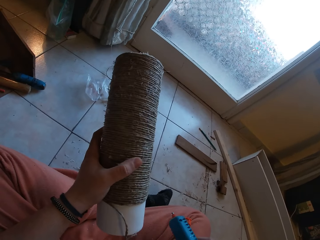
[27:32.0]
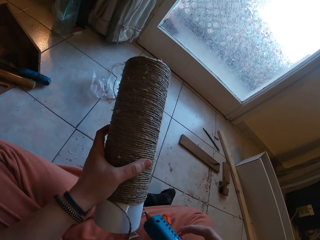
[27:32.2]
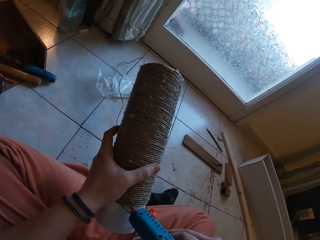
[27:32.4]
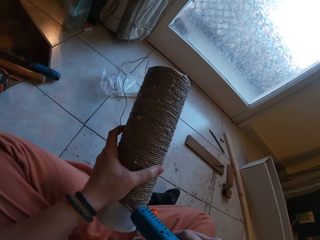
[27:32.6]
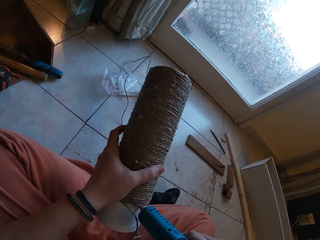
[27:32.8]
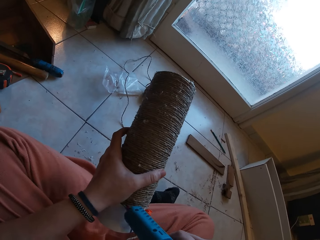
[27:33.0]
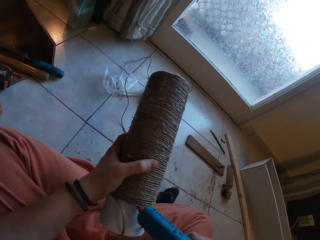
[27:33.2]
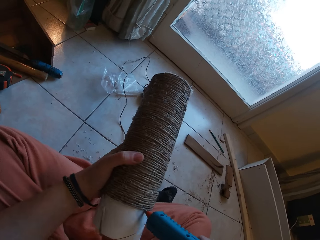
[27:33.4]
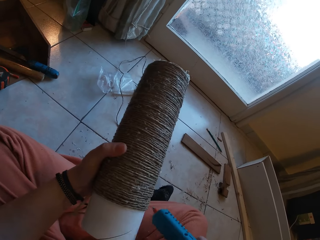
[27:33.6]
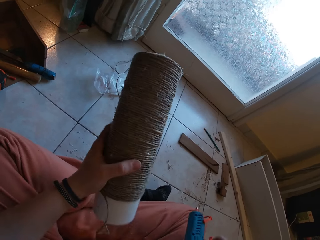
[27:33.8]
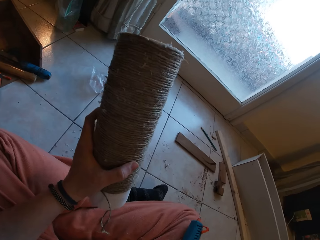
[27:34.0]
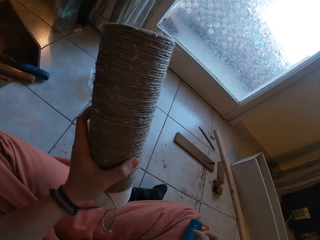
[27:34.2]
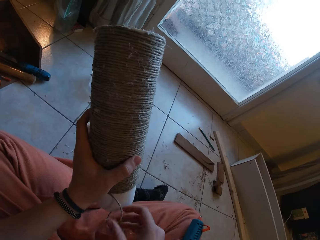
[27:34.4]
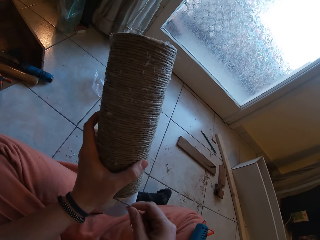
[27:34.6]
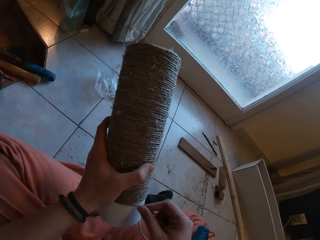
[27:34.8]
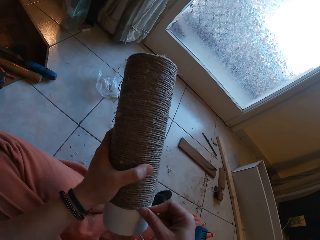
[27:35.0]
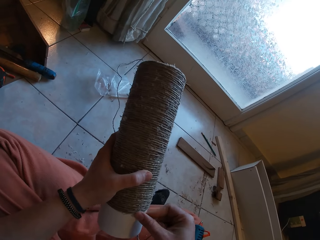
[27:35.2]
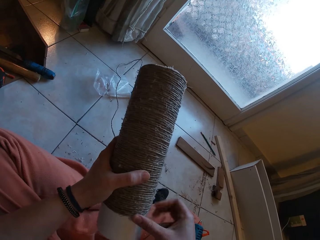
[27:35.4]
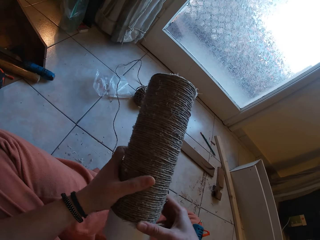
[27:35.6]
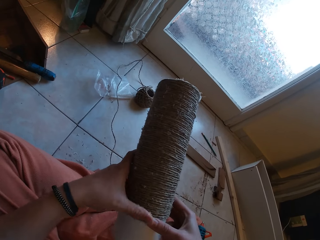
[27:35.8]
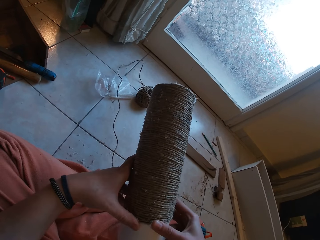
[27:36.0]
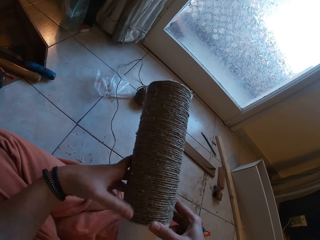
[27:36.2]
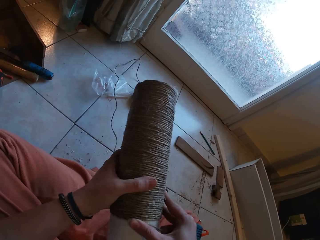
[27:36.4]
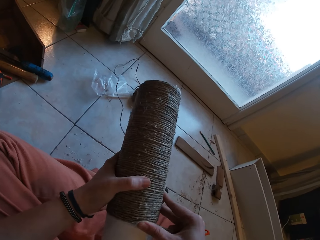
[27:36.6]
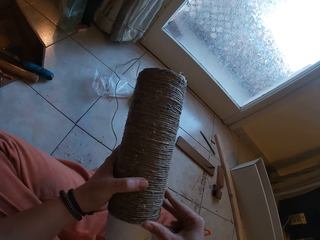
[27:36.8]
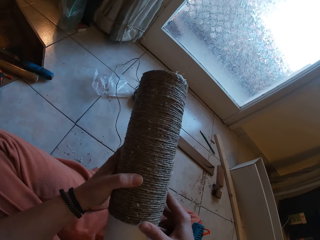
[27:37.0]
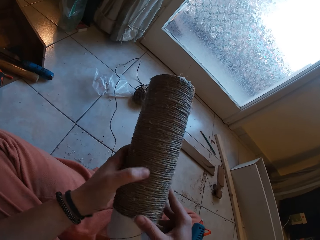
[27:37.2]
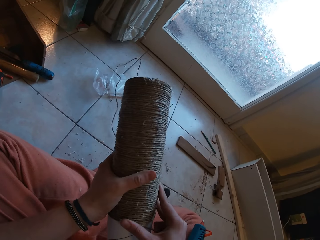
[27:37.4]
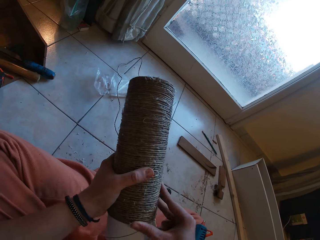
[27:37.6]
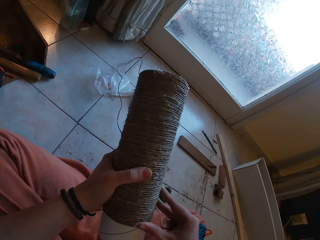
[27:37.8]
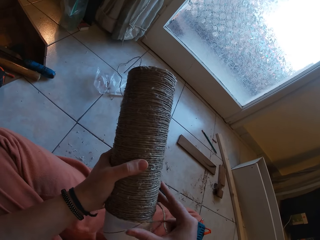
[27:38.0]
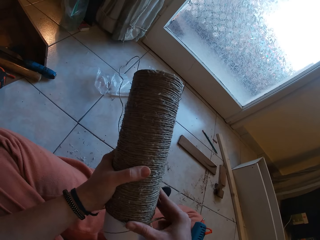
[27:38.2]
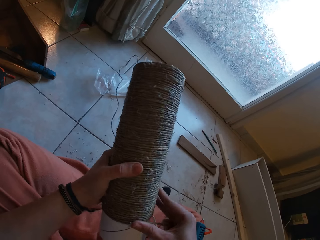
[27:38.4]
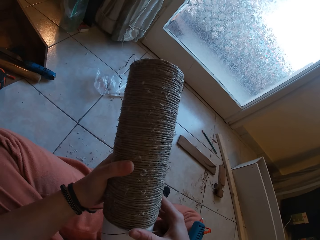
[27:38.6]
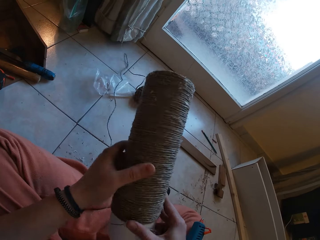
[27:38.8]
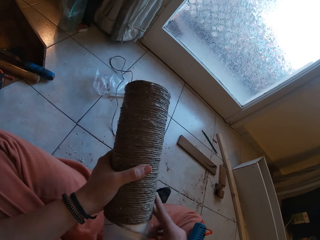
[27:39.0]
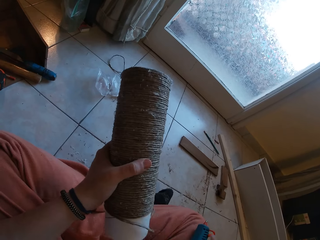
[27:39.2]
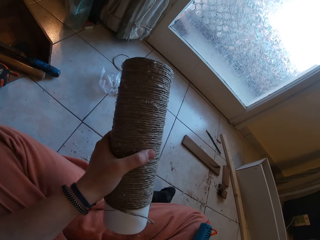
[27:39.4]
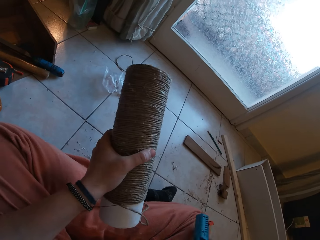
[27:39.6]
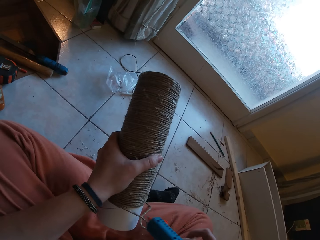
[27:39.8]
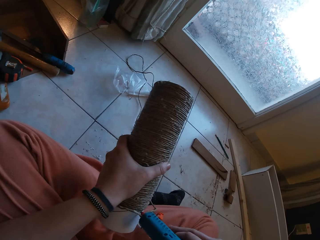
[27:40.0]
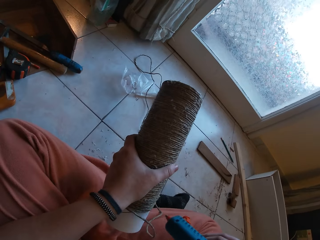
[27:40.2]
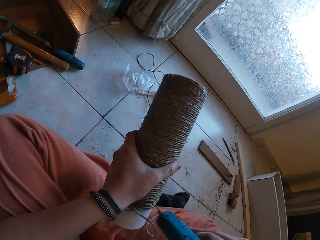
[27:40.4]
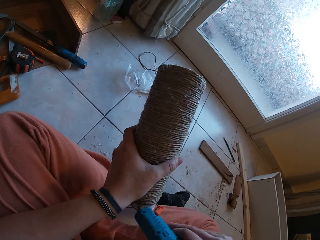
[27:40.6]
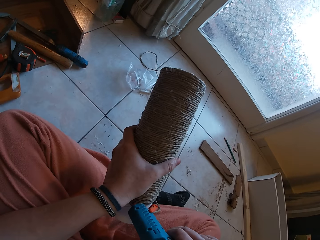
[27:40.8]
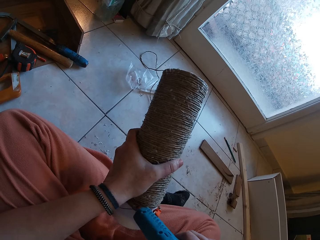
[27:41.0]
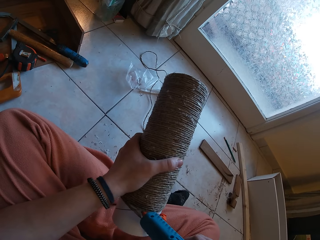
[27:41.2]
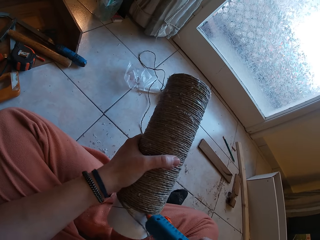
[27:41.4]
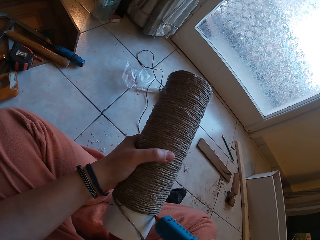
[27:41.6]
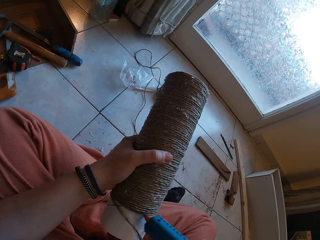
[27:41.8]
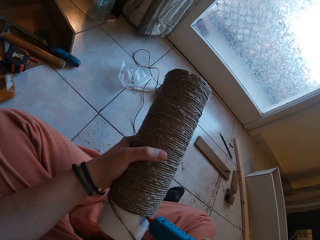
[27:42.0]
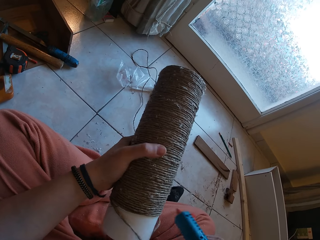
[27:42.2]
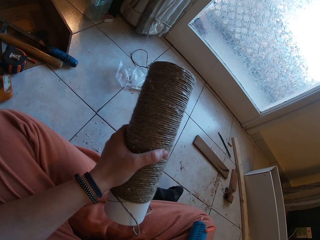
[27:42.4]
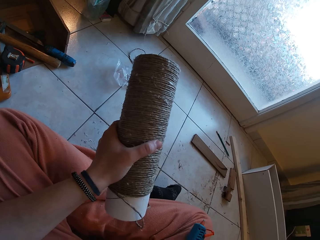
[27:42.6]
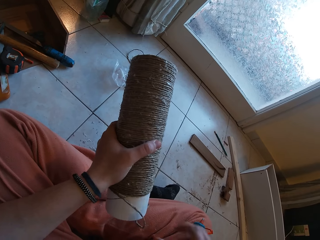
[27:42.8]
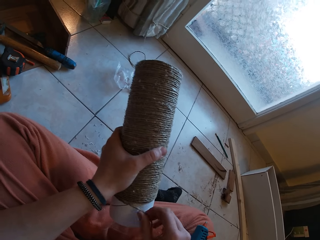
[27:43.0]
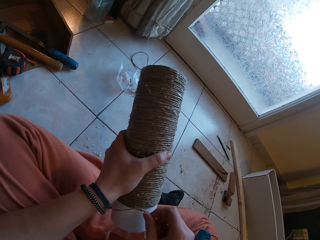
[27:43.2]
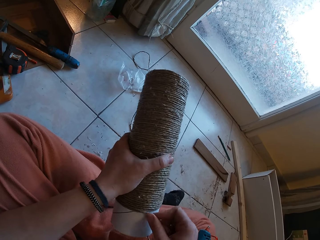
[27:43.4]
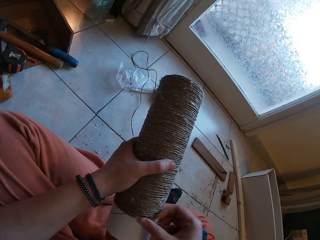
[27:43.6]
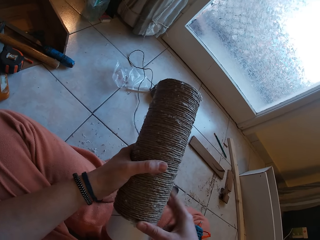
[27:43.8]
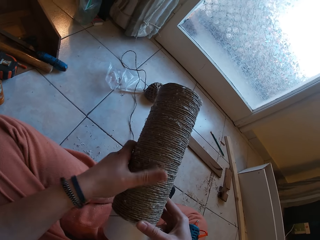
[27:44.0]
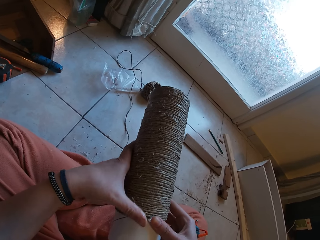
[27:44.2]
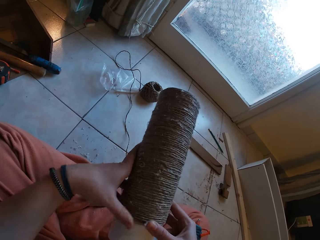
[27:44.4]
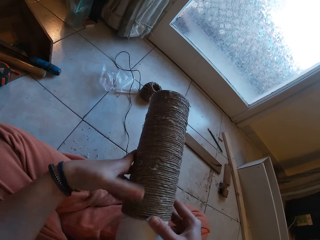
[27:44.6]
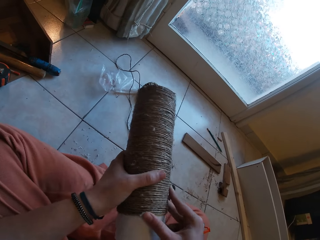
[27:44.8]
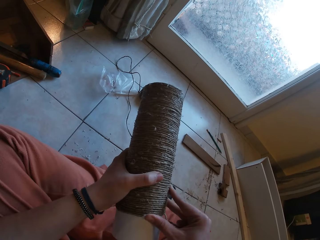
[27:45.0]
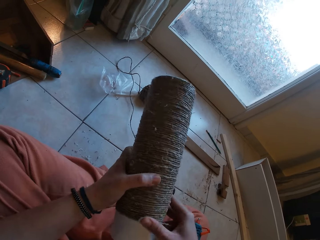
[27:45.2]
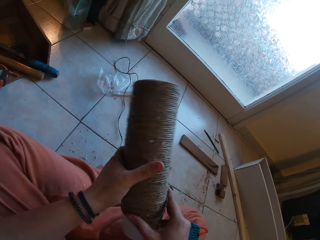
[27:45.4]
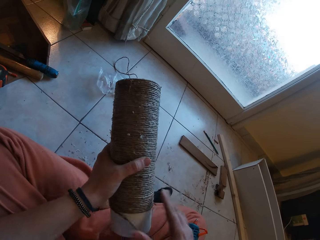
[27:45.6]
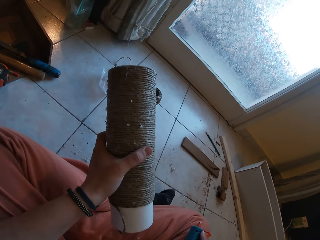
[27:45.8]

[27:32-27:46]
The camera wearer picks the glue gun from his right leg with his right hand. He applies glue to the cardboard tube in his left hand with the glue gun in his right hand. He drops the glue gun on his right leg with his right hand. He rolls the twine on the cardboard tube in his left hand with his right hand. He picks the glue gun from his right leg with his right hand. He applies glue to the cardboard tube in his left hand with the glue gun in his right hand. He drops the glue gun on his right leg with his right hand. He rolls the twine on the cardboard tube in his left hand with his right hand.

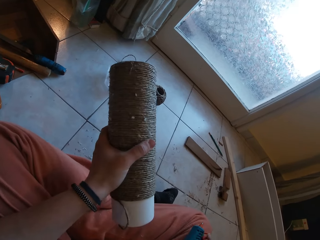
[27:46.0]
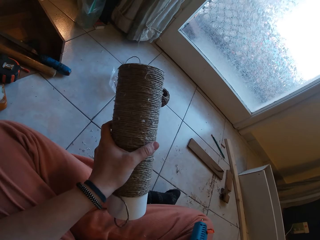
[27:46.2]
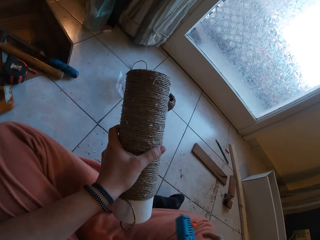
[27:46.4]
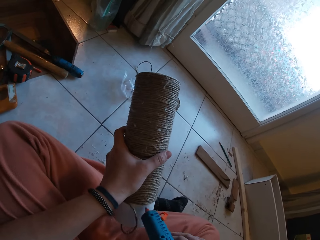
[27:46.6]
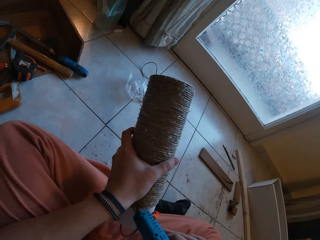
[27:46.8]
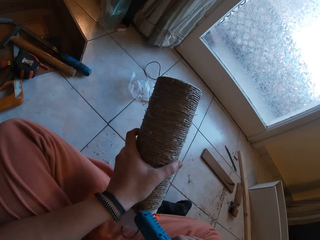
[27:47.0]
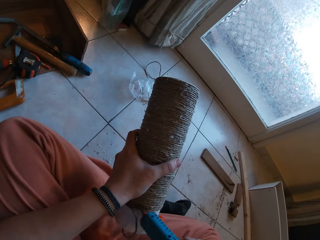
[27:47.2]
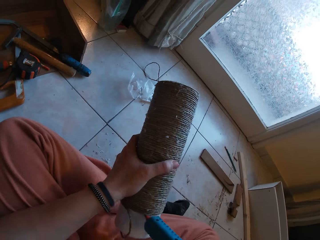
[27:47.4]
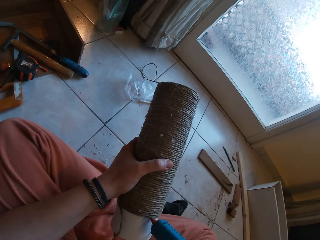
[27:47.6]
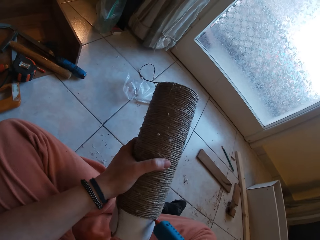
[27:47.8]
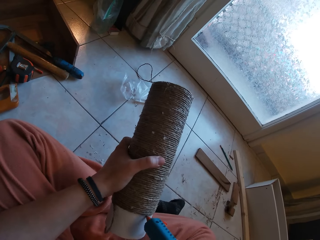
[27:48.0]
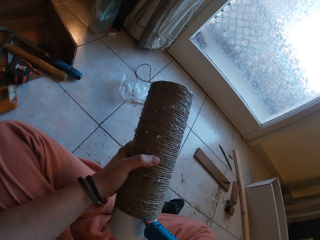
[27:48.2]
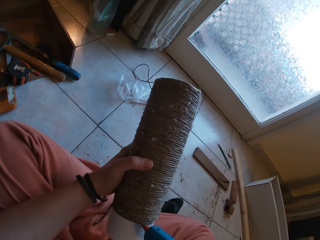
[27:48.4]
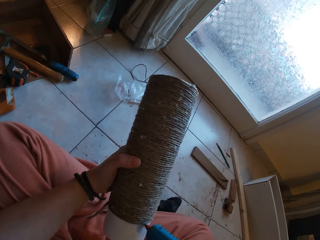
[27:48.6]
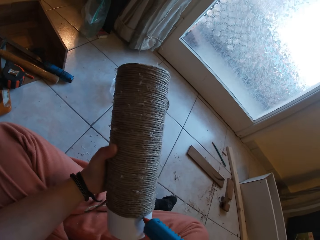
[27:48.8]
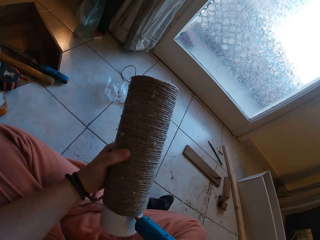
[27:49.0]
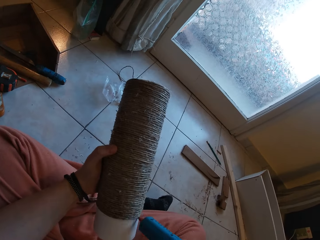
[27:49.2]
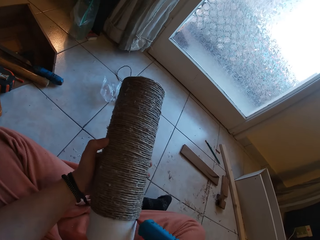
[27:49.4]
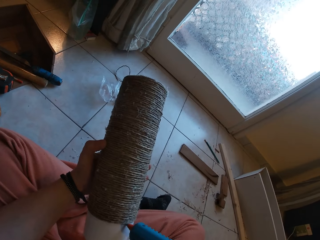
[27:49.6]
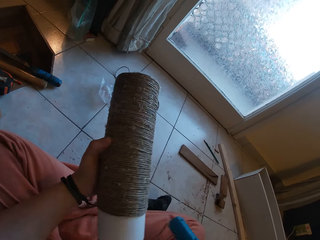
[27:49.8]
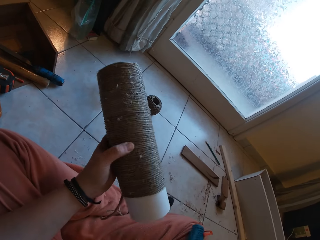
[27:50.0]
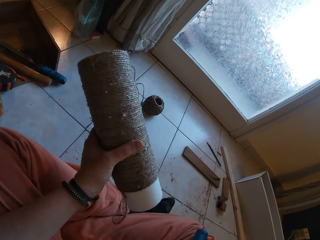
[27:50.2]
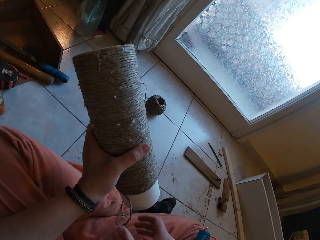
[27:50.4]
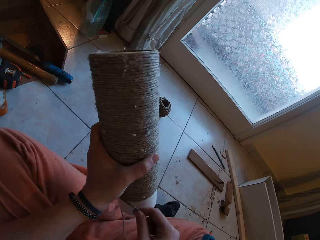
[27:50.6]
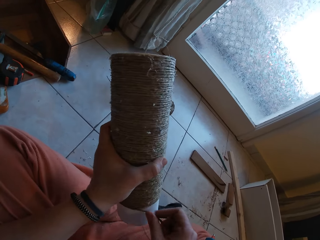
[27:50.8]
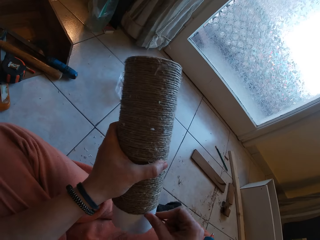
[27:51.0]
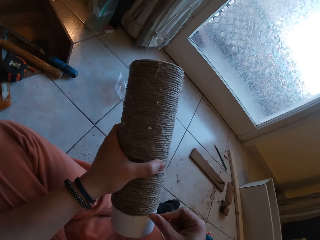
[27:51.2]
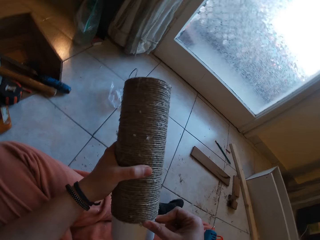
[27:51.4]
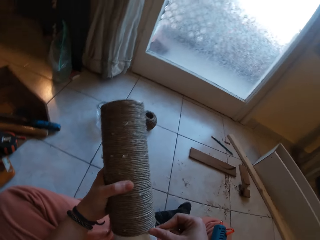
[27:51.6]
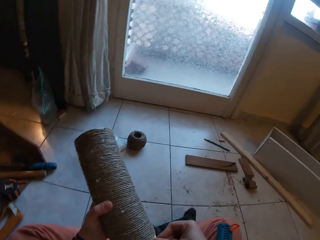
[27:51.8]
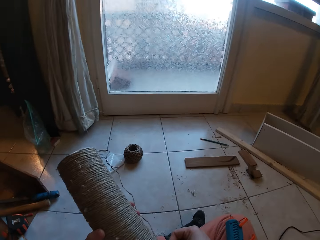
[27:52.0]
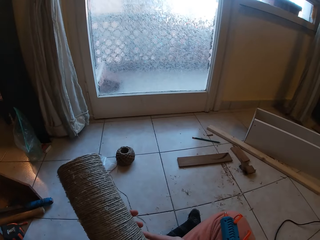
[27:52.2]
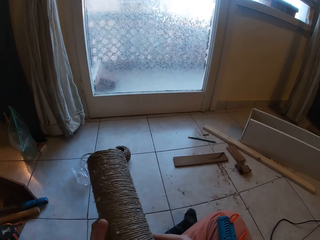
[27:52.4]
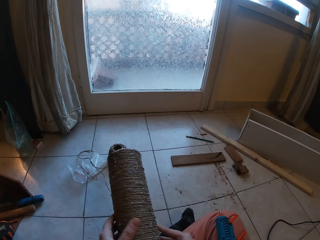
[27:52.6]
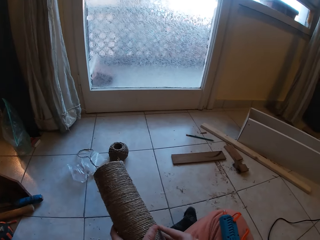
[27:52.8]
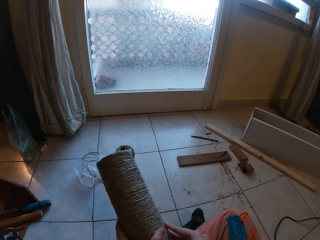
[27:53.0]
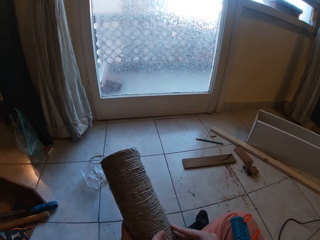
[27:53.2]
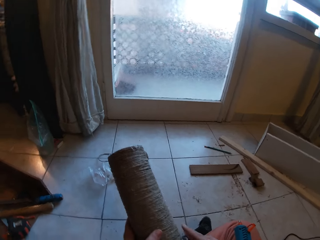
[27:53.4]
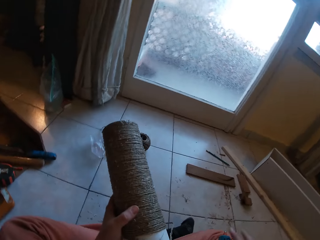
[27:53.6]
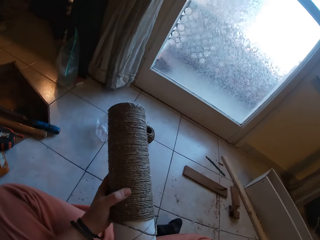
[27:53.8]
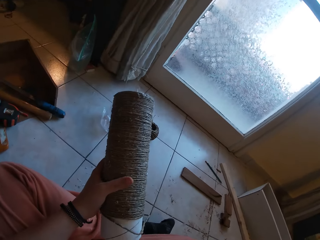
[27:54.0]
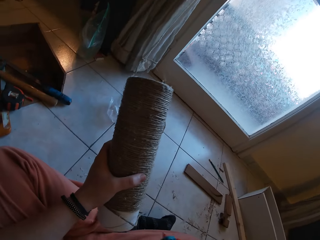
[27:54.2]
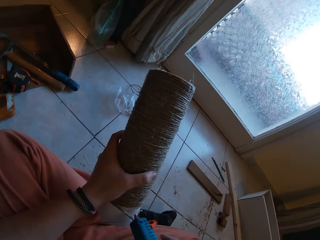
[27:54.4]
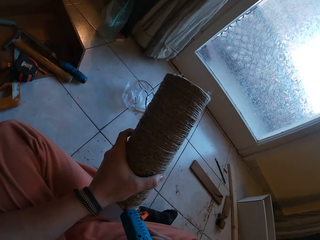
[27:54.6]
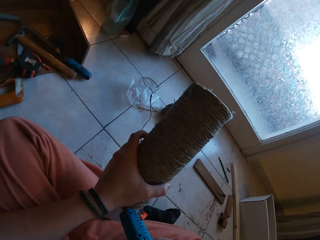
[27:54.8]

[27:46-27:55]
The camera wearer picks the glue gun from his right leg with his right hand. He applies glue to the cardboard tube in his left hand with the glue gun in his right hand. He drops the glue gun on his right leg with his right hand. He rolls the twine on the cardboard tube in his left hand with his right hand. He picks the glue gun from his right leg with his right hand.
